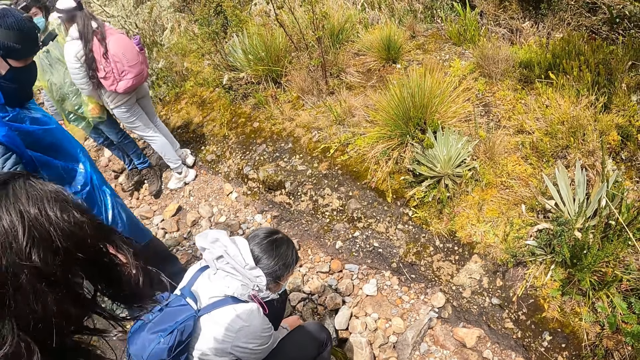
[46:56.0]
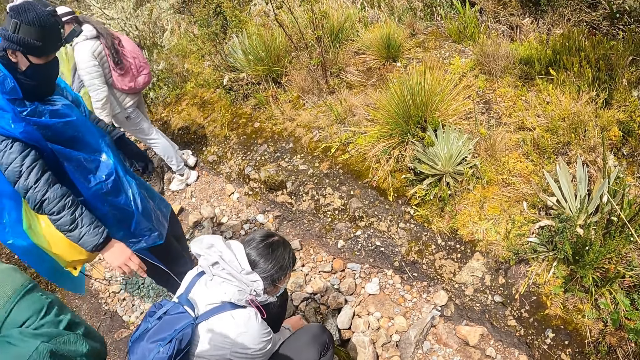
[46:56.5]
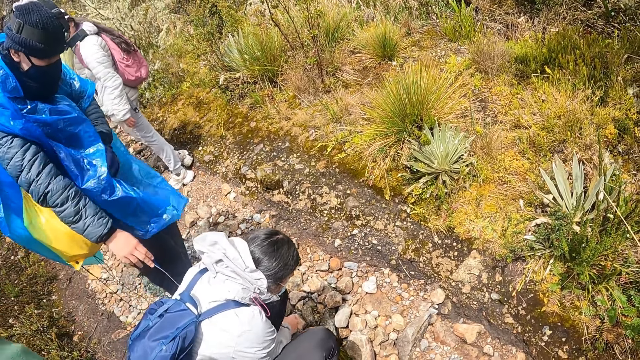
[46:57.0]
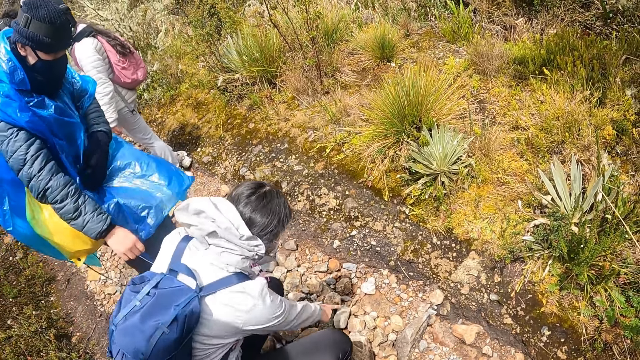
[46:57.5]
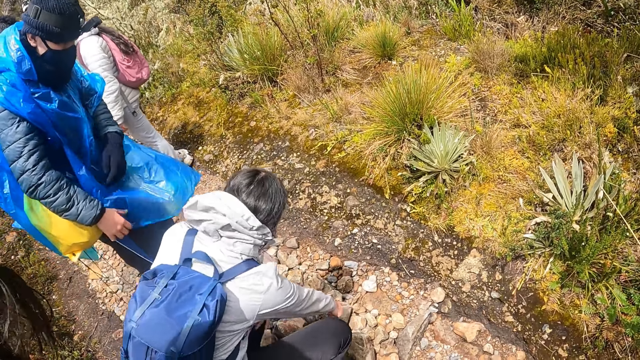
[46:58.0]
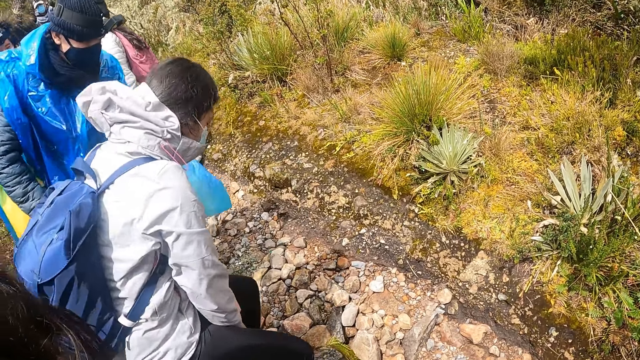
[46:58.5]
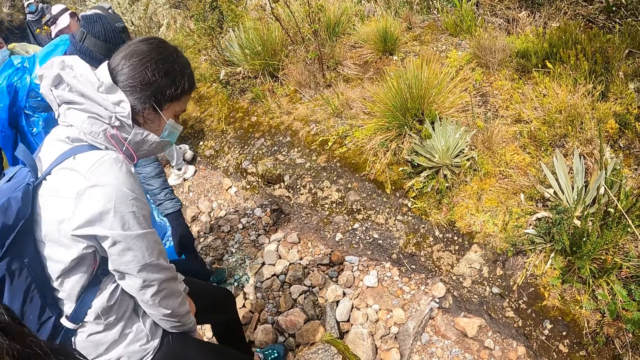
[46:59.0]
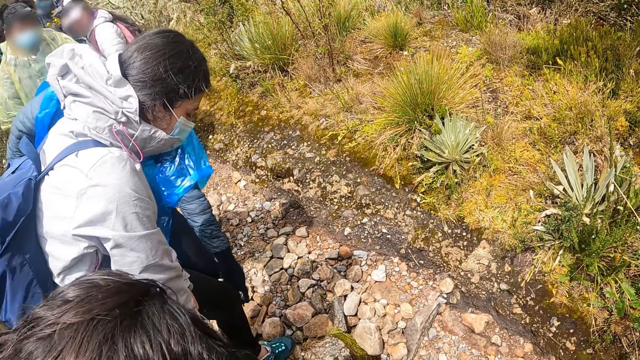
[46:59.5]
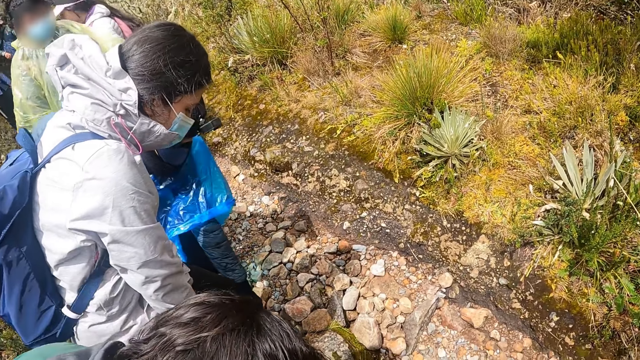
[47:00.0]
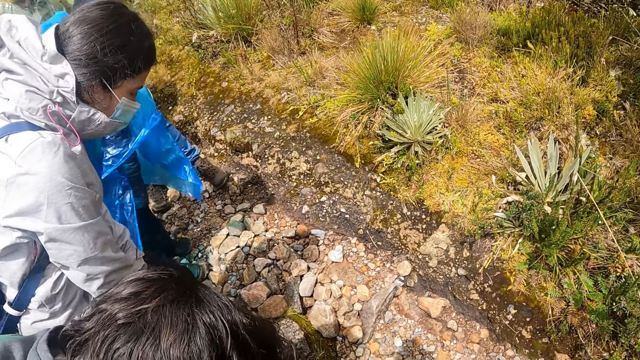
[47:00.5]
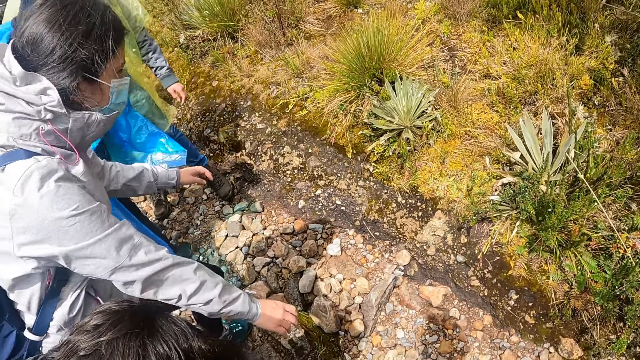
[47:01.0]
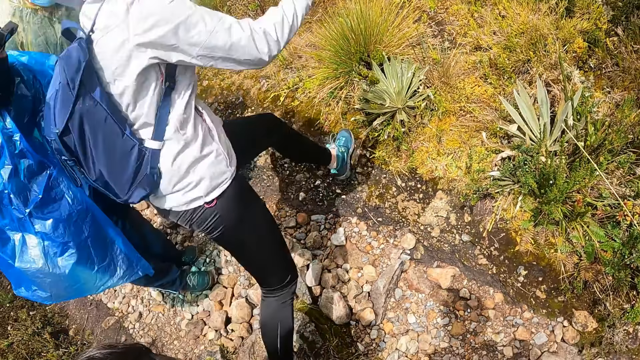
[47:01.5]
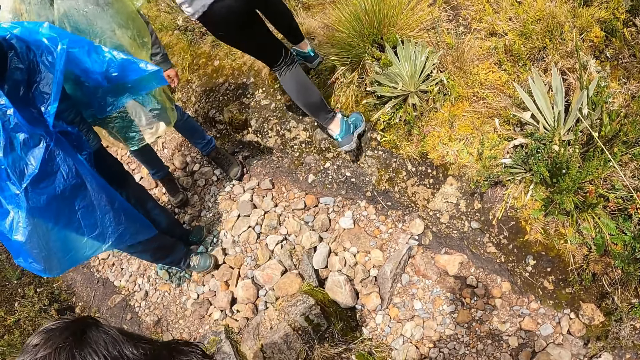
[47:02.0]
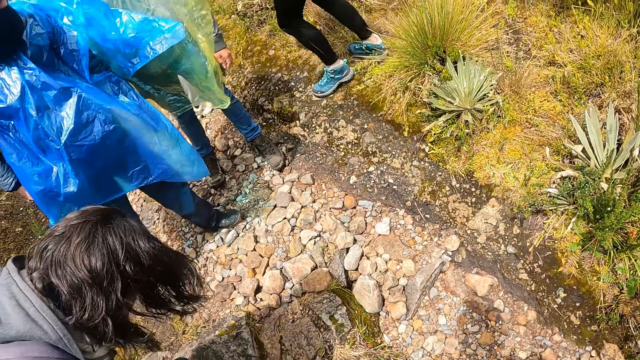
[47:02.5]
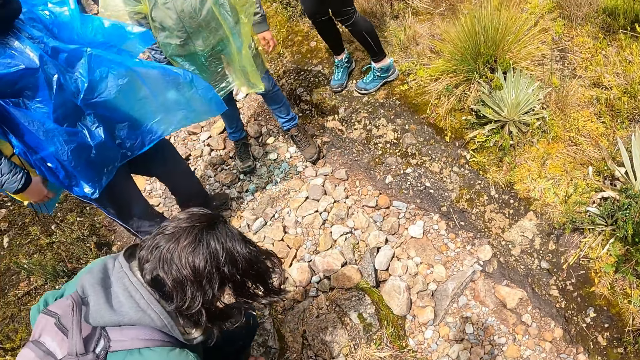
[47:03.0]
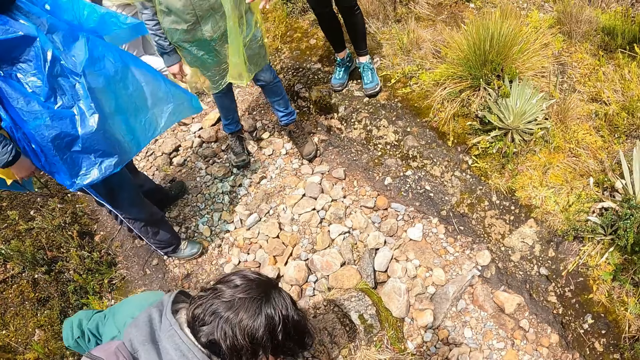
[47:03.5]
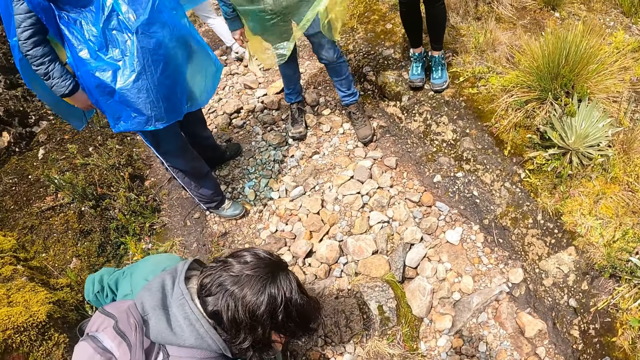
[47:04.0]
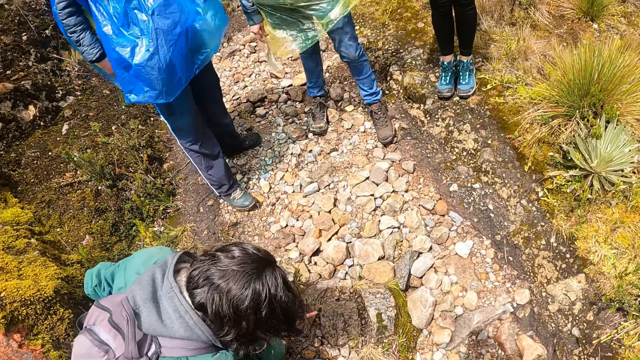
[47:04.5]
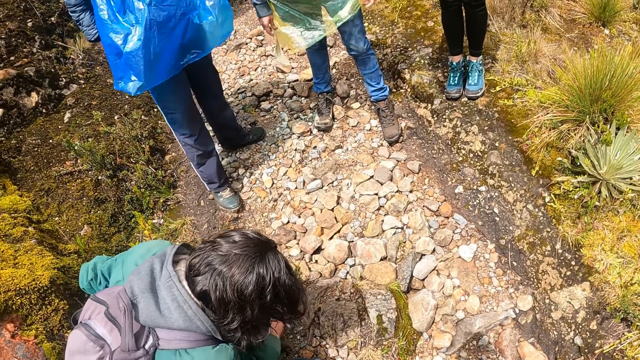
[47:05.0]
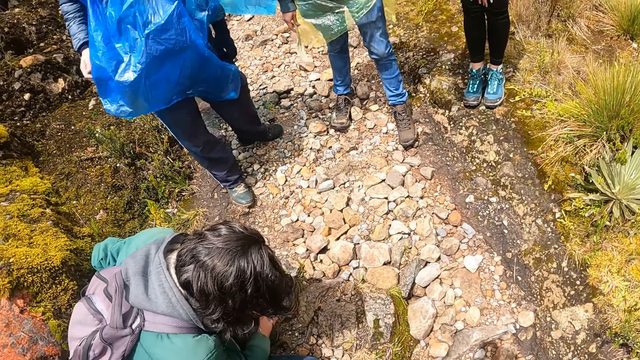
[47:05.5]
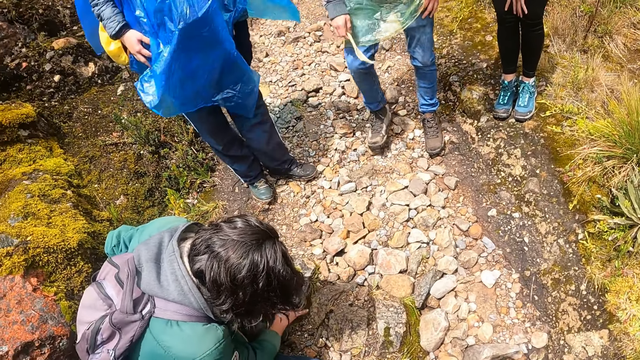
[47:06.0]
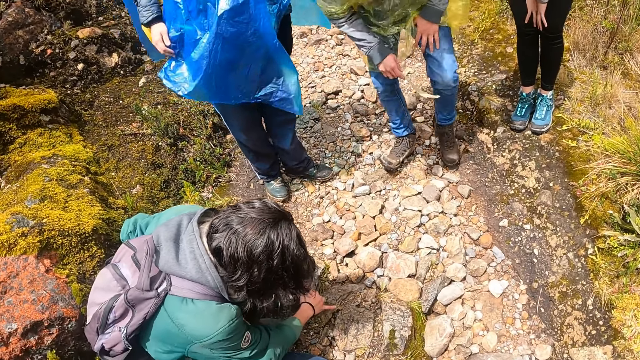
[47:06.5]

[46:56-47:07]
A woman points at a grasshopper. A man points at the grasshopper. The woman jumps. Another man picks up the grasshopper.

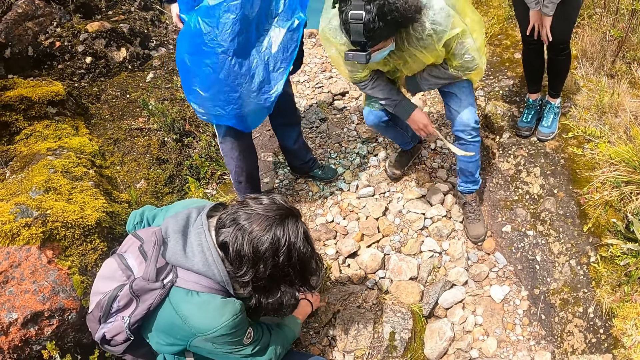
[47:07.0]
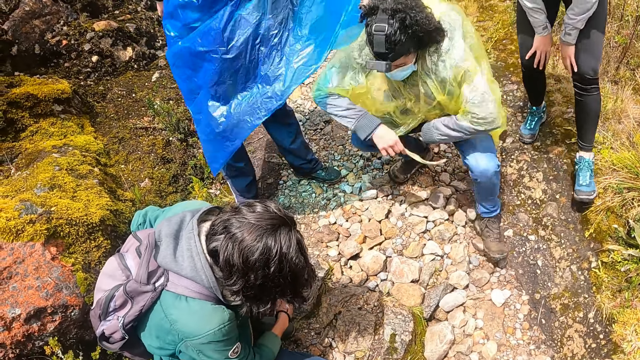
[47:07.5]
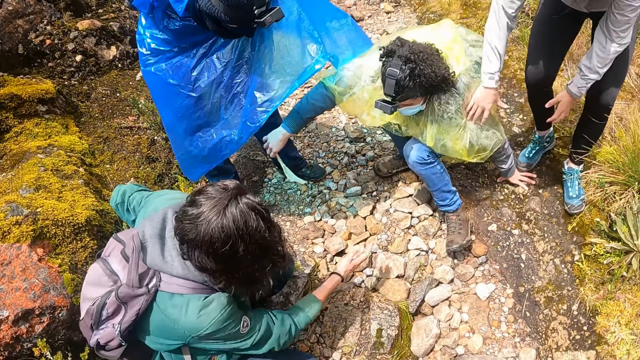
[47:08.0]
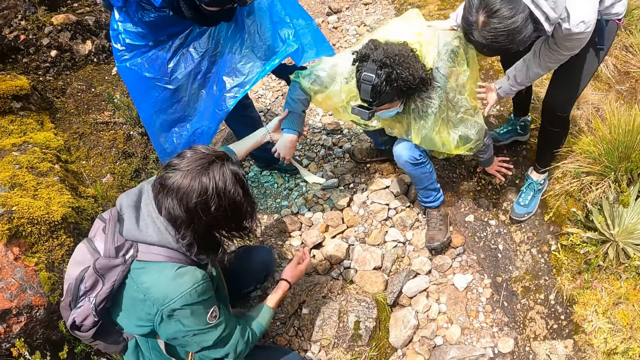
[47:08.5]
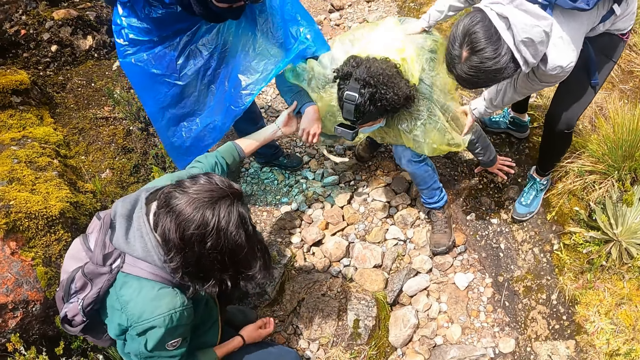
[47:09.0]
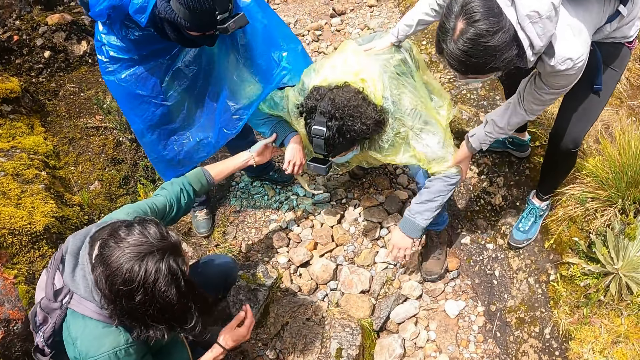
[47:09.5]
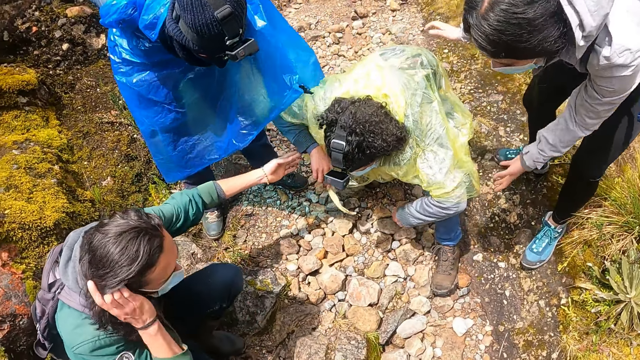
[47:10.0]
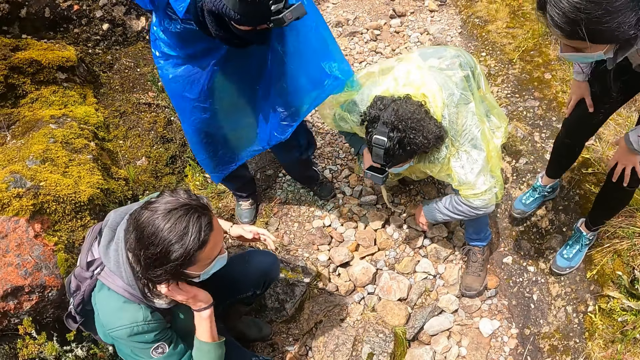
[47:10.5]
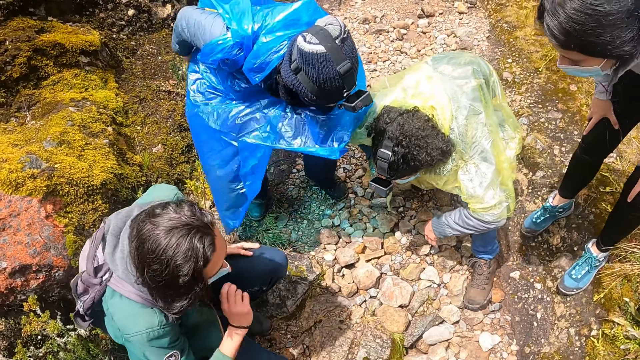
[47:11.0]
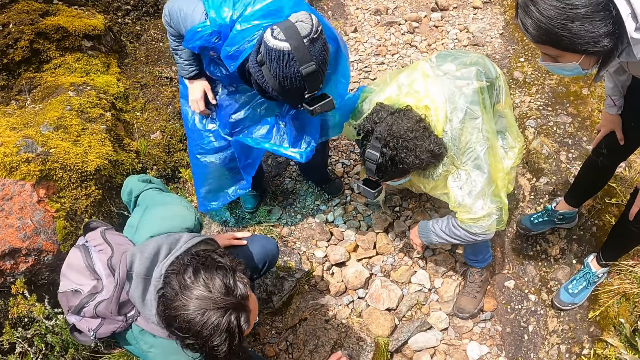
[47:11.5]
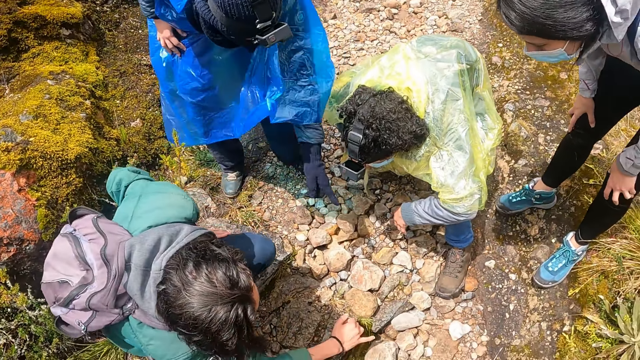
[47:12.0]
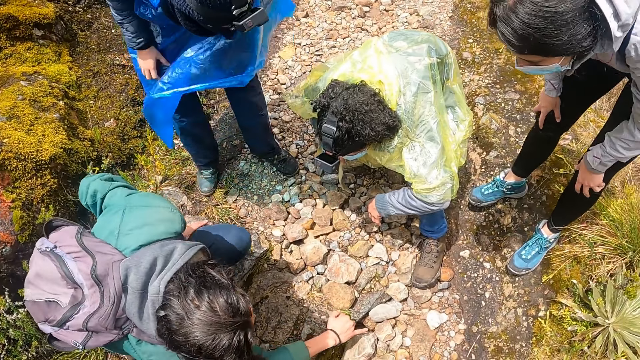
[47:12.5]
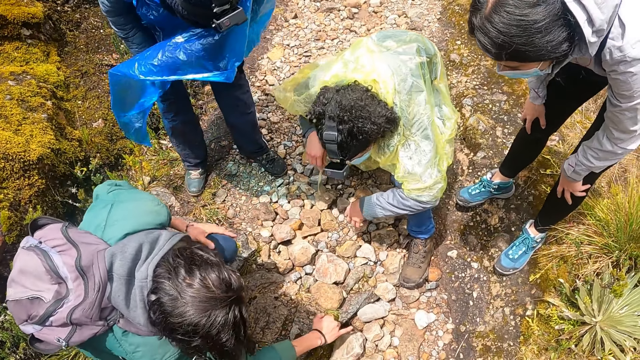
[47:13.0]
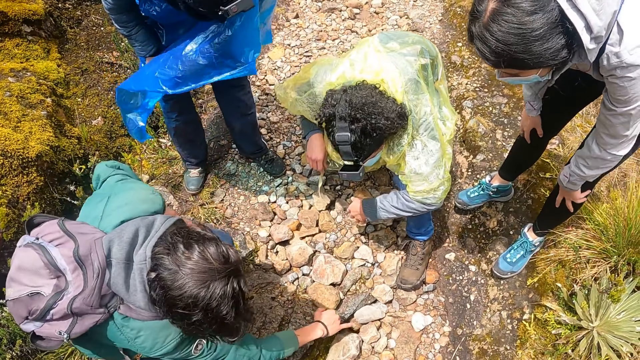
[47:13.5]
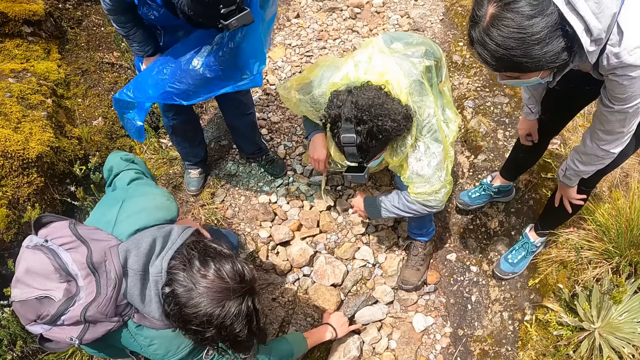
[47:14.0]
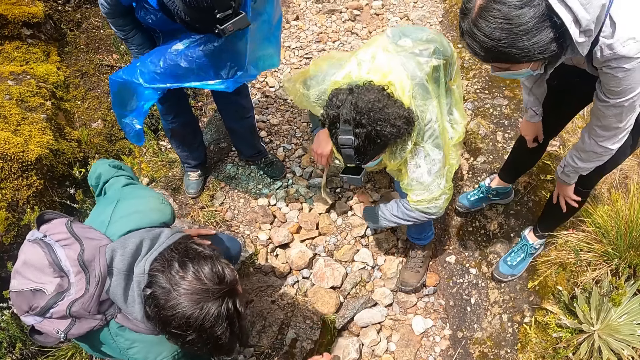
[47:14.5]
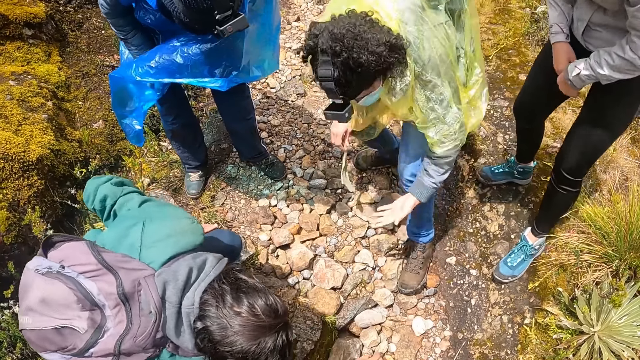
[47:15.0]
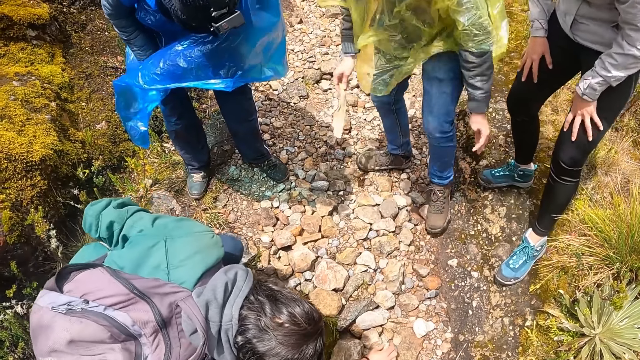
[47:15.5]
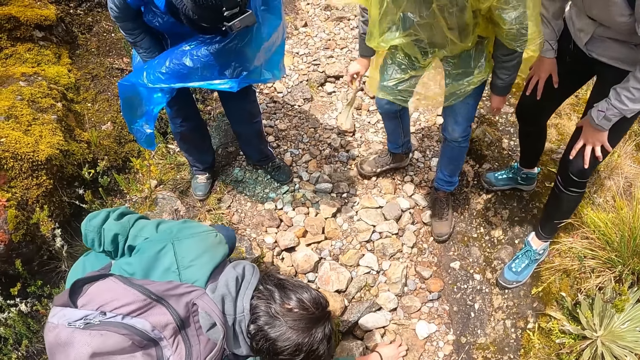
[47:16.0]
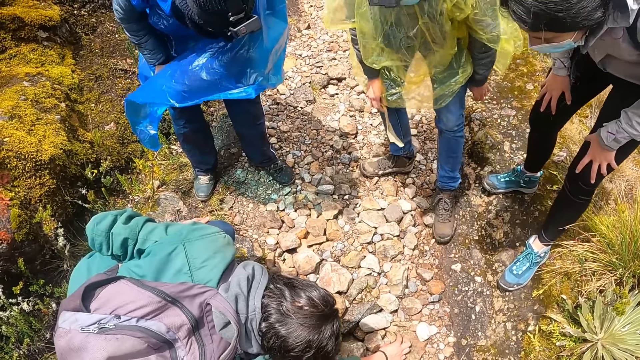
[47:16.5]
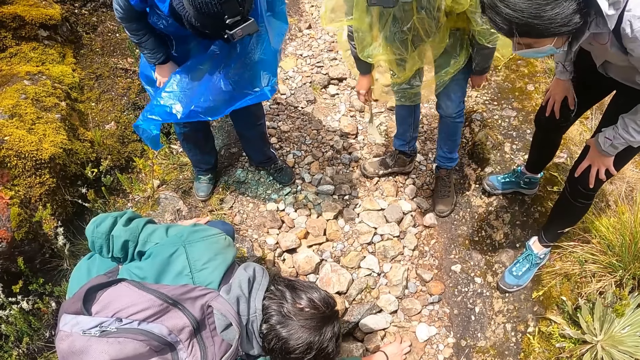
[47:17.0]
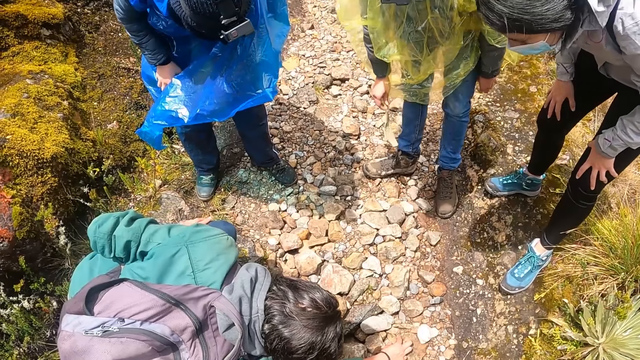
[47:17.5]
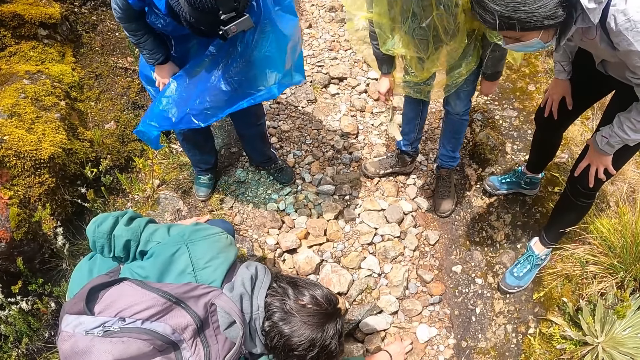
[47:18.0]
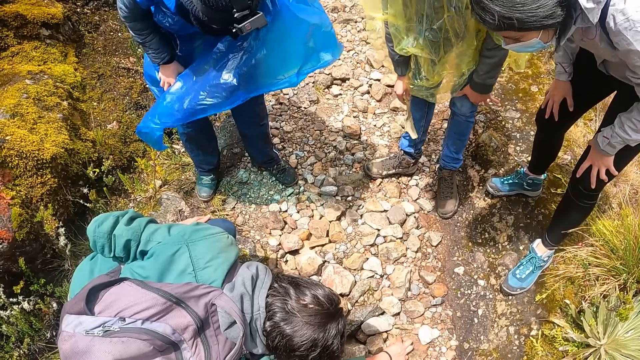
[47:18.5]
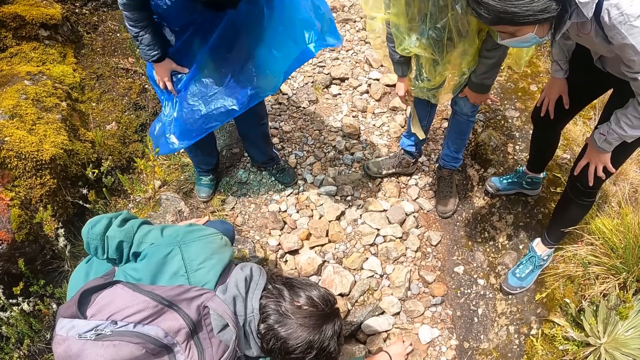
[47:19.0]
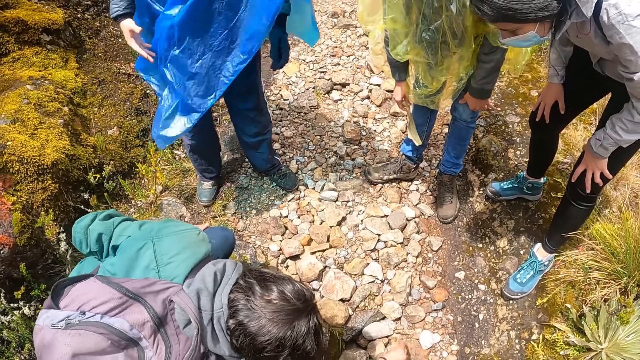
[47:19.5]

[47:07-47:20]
A woman squats. Another woman holds the first woman. A man holds the first woman. Another man points at the grasshopper. The first woman stands up and bends down.
